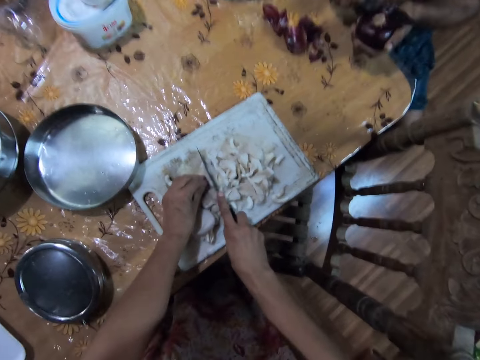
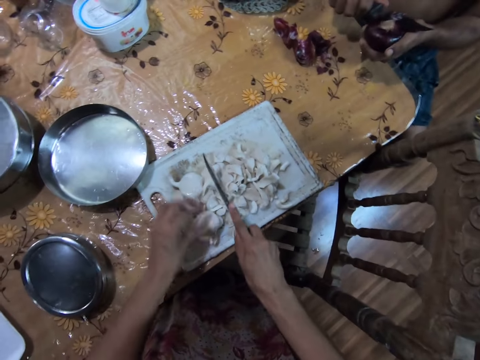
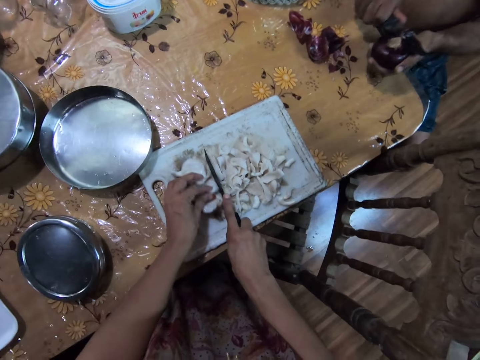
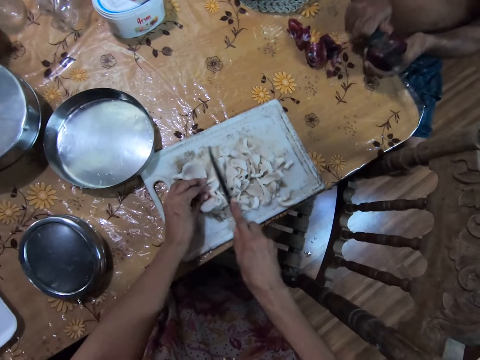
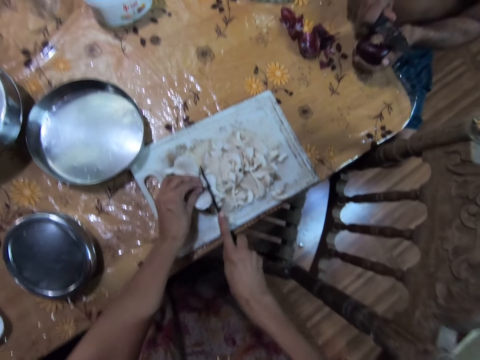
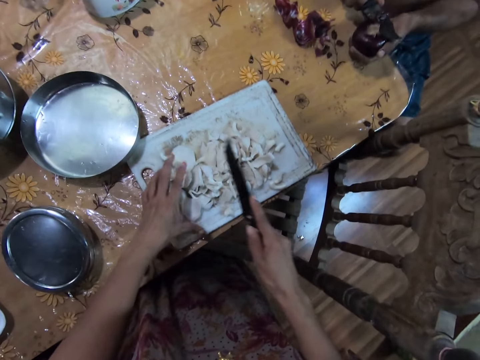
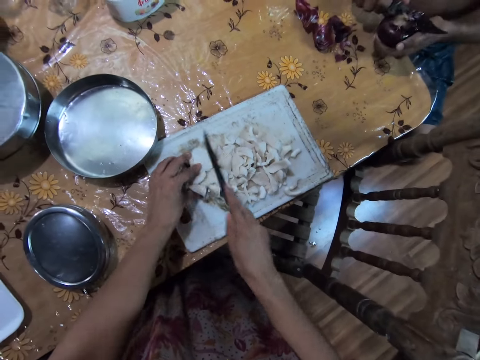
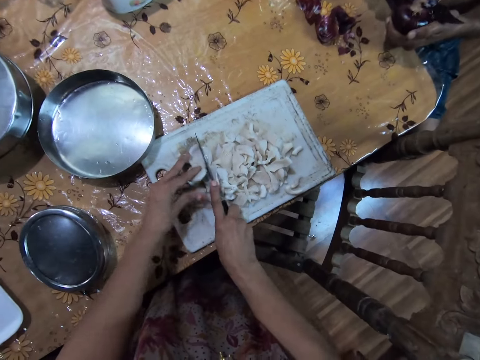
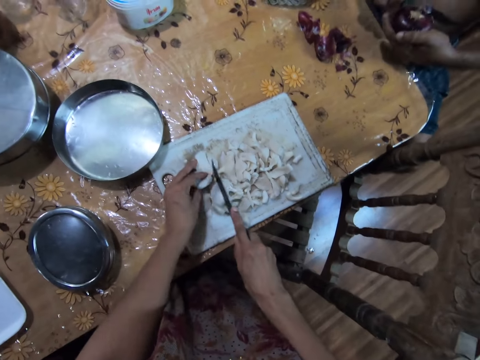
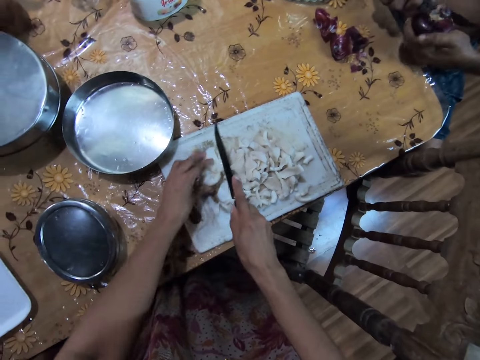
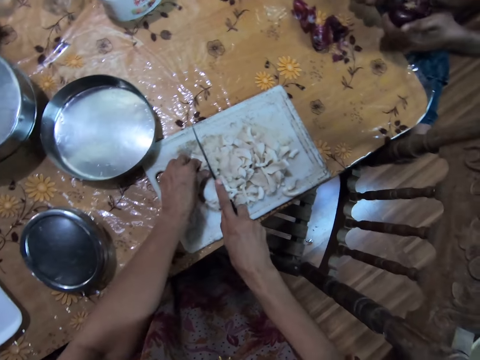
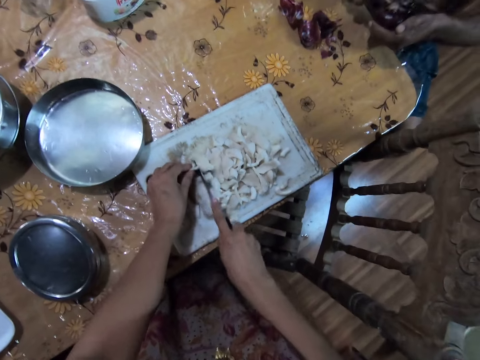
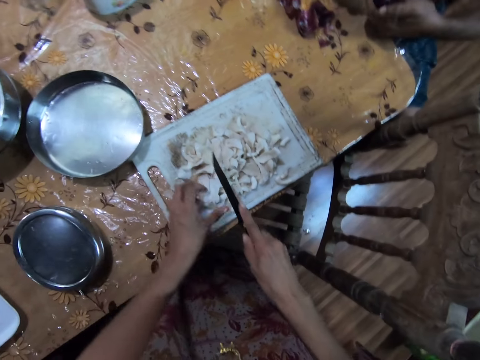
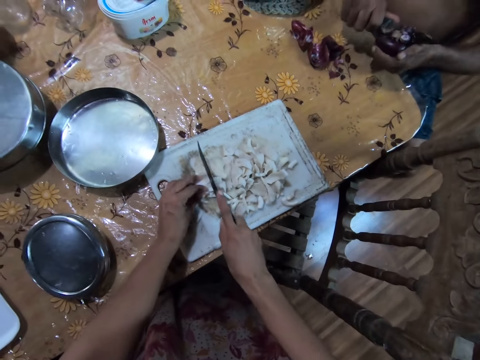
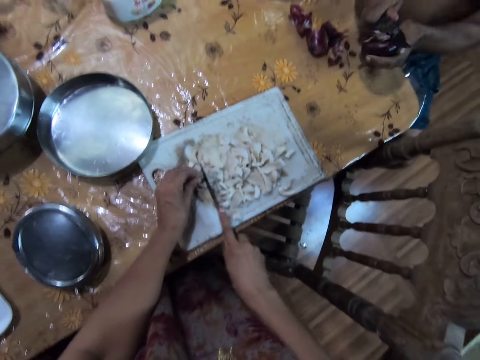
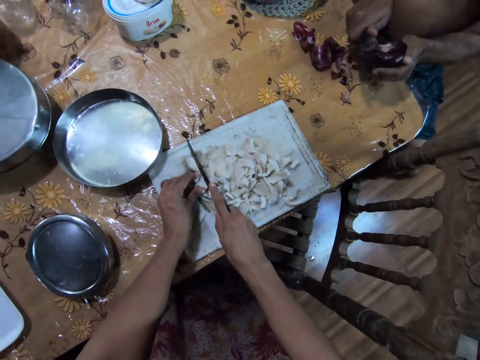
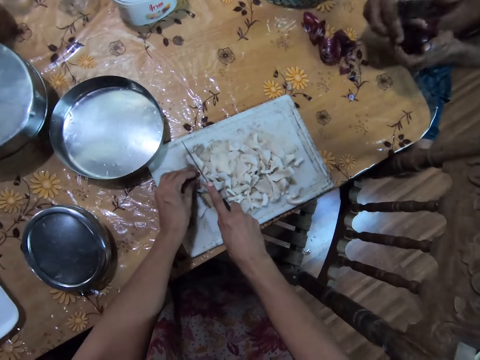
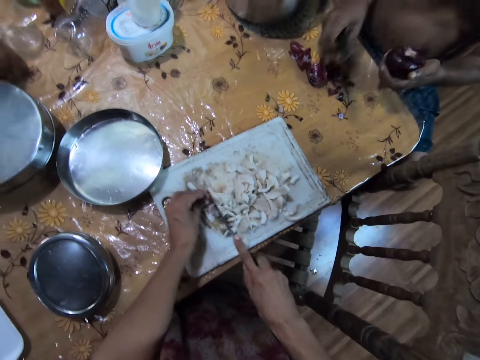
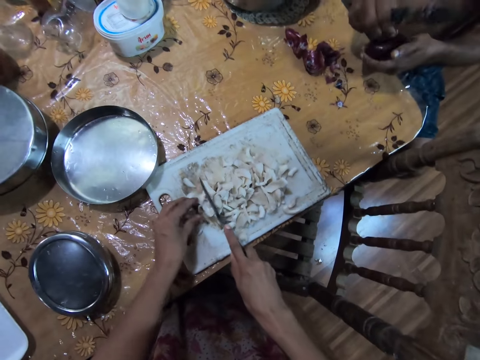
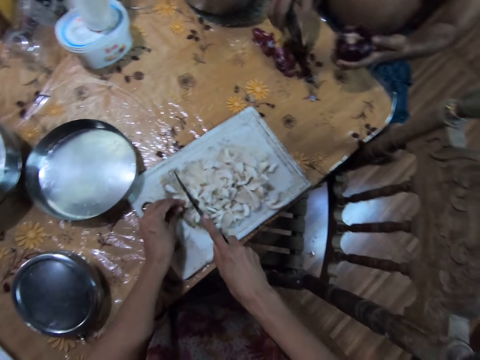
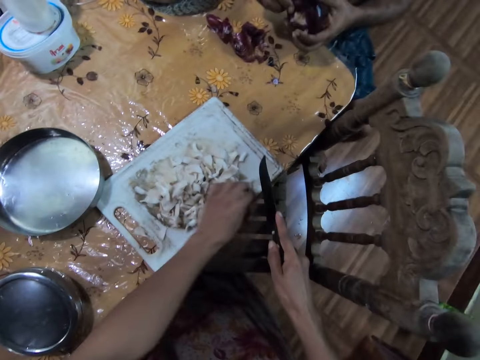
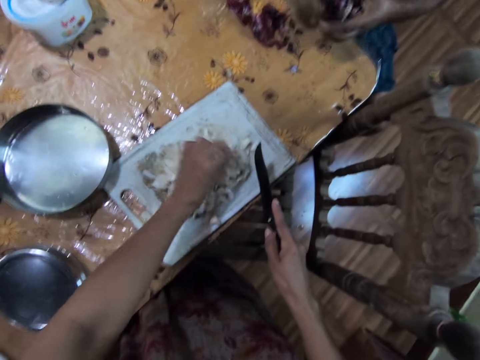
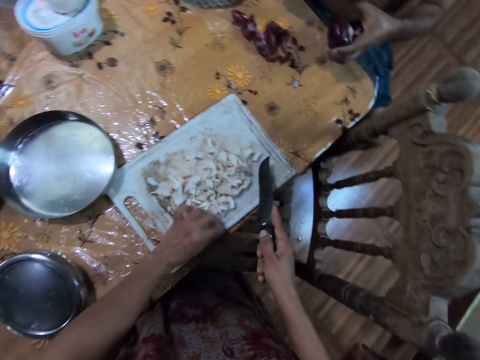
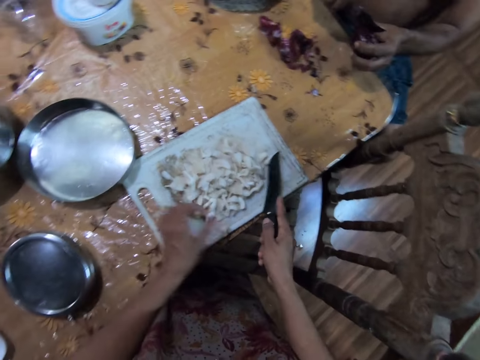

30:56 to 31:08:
The camera wearer slices the mushroom with the knife in her right hand.

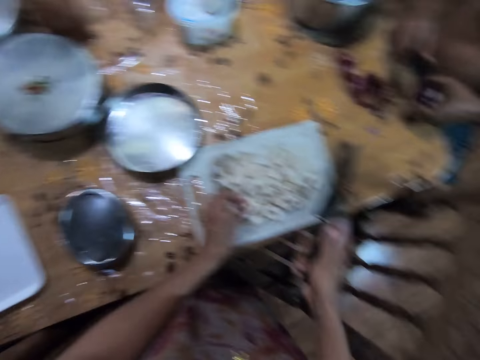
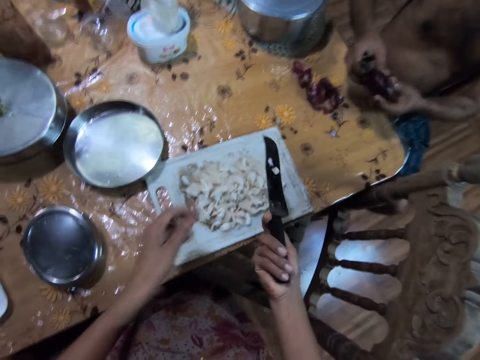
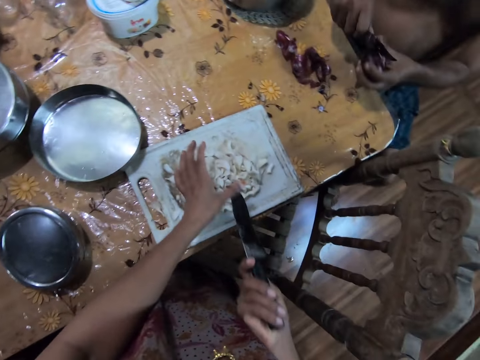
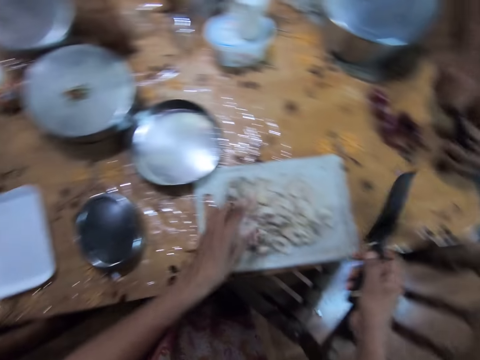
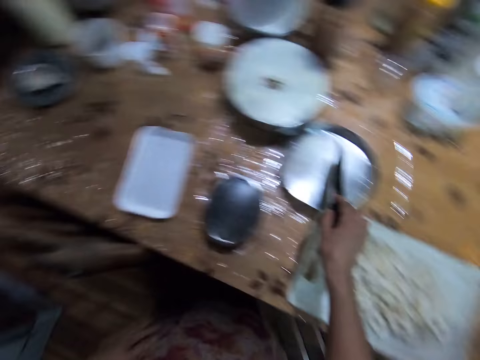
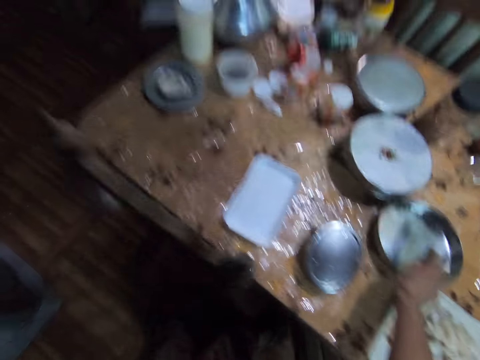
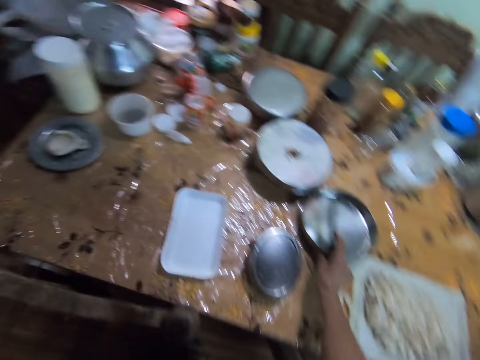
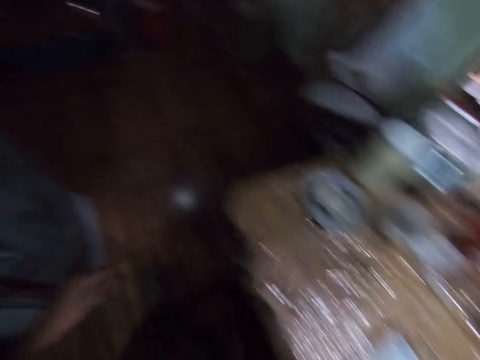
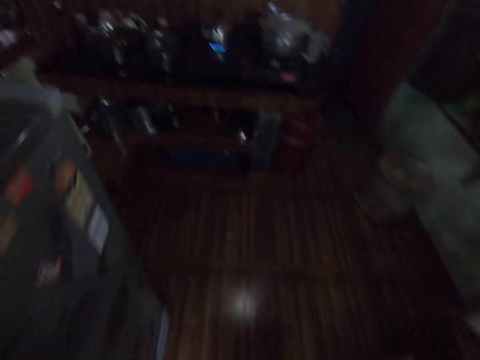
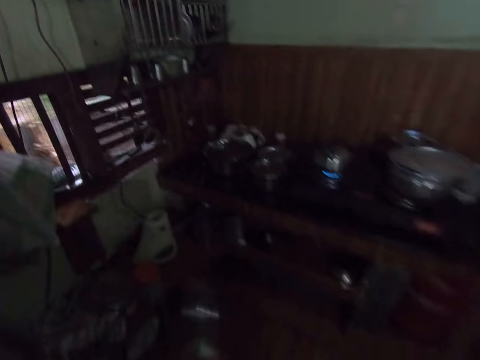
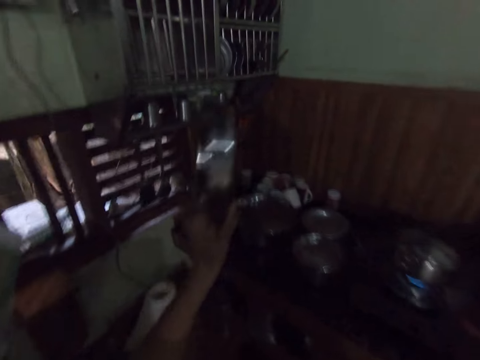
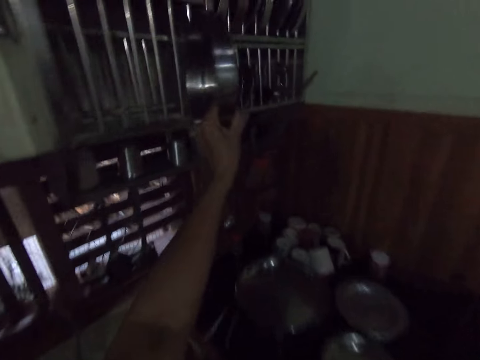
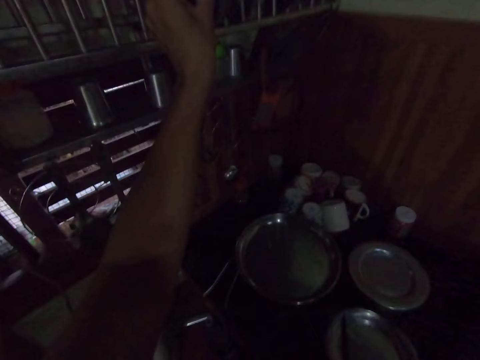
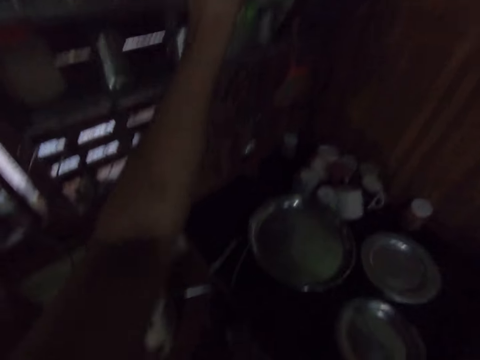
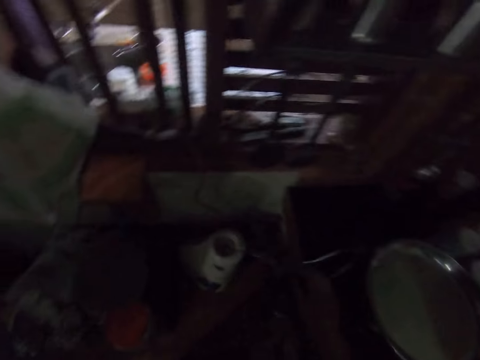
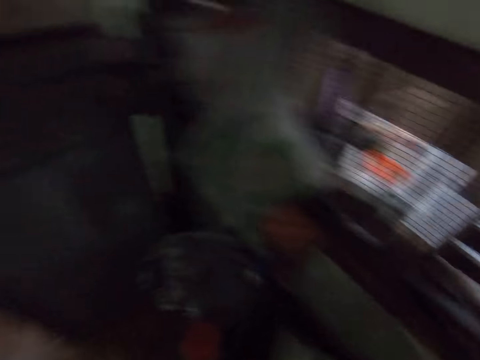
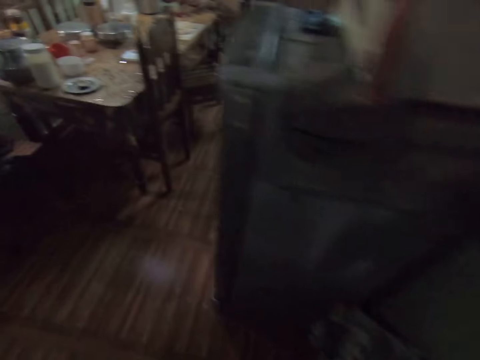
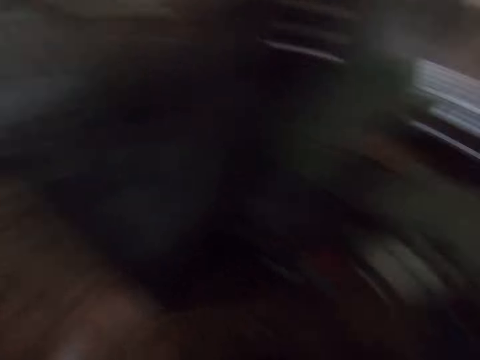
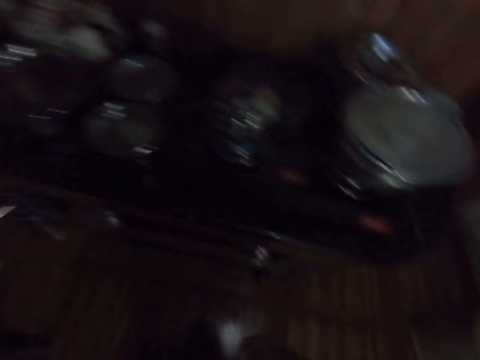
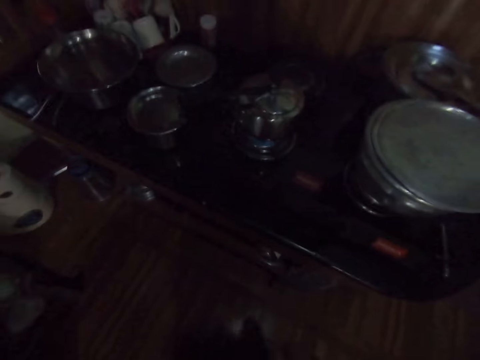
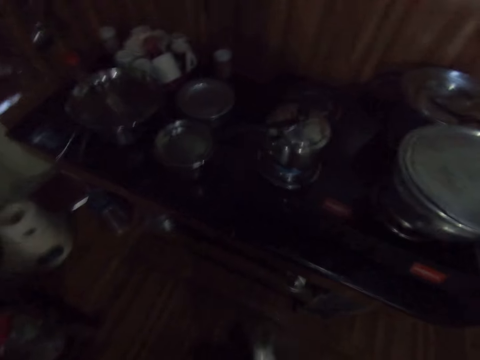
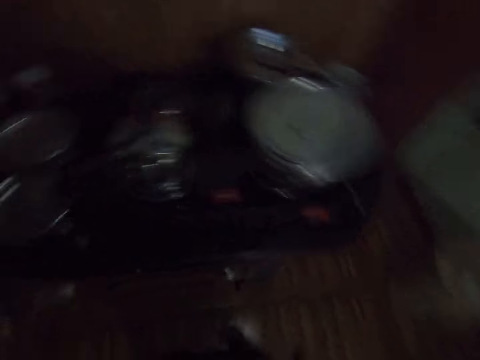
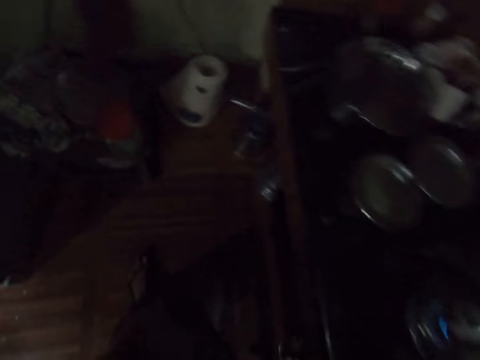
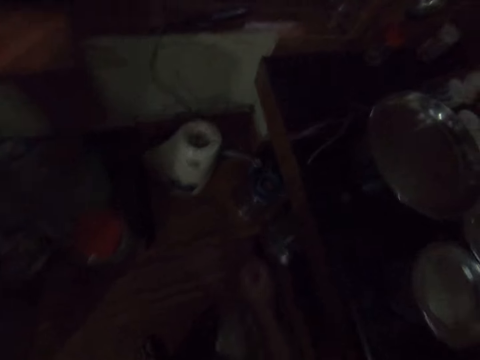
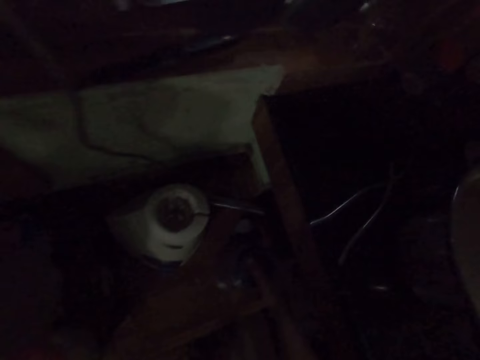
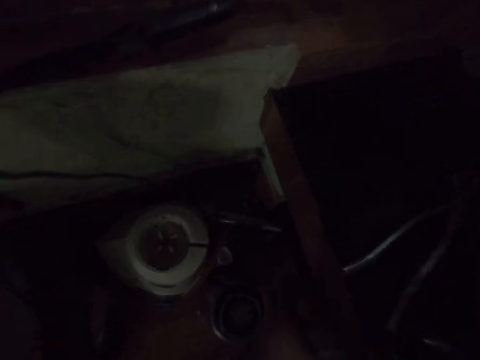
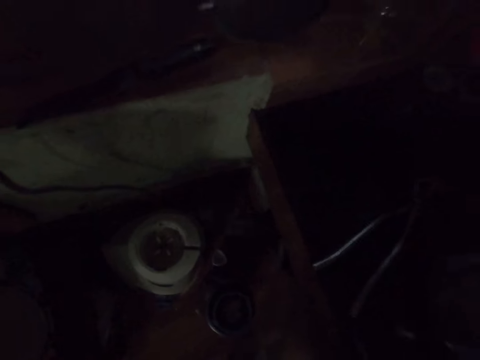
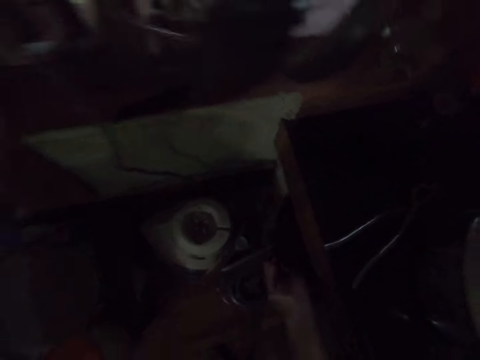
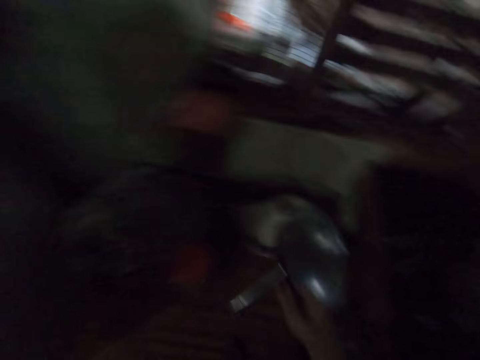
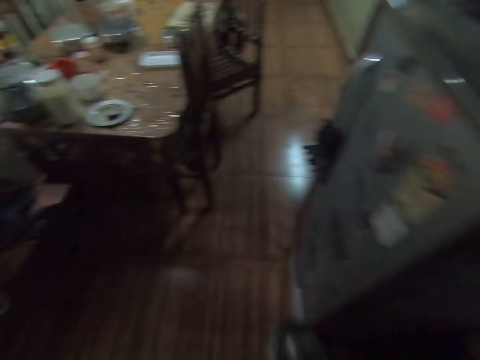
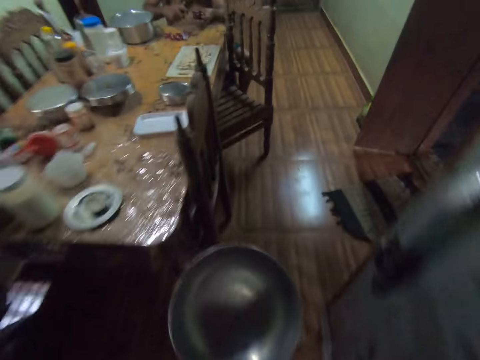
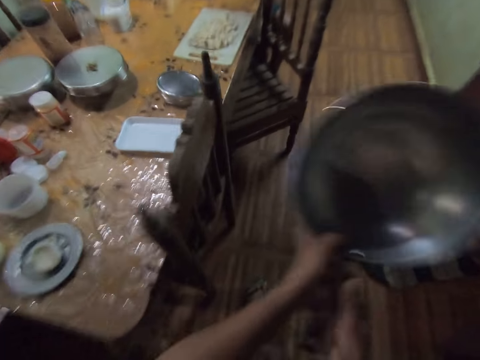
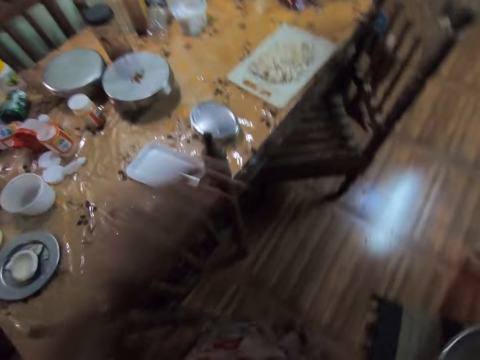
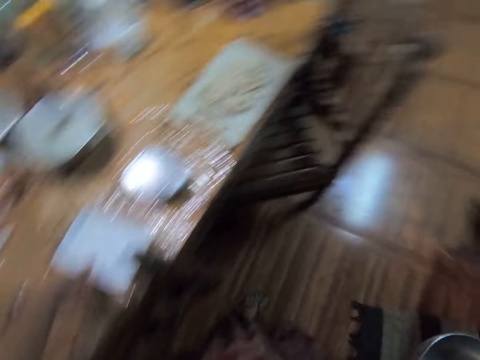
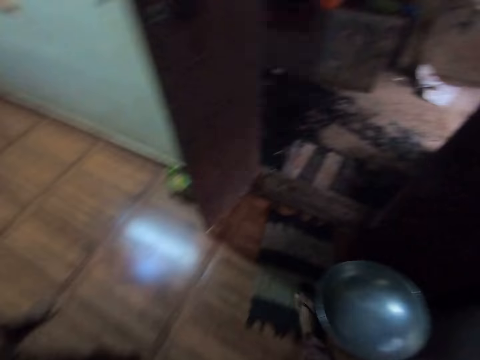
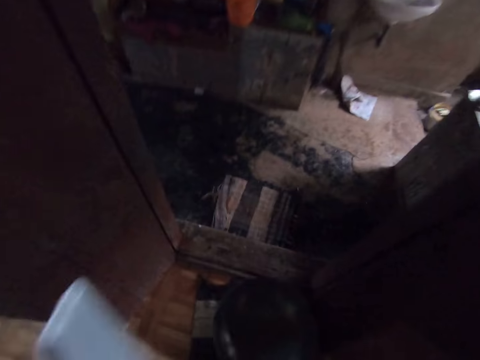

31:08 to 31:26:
The camera wearer cleans the knife with her left hand. She picks the plate from the table with her right hand. She passes the plate from her right hand to her left hand. She drops the plate on a rack with her left hand. She puts down the knife. She picks a pot or pan from the kitchen cabinet with her left hand. She passes the pot from her left hand to her right hand. She picks the packet from the table with her left hand.
